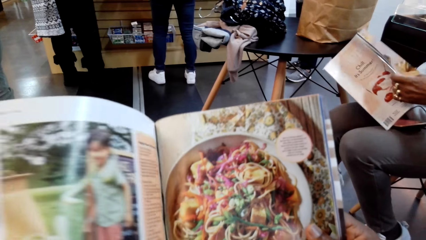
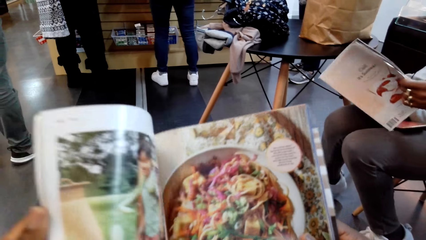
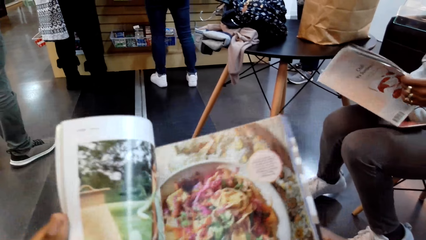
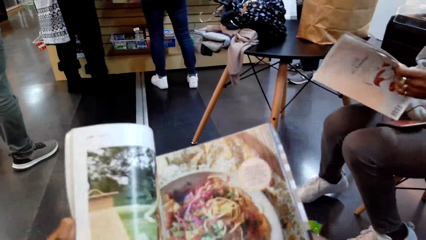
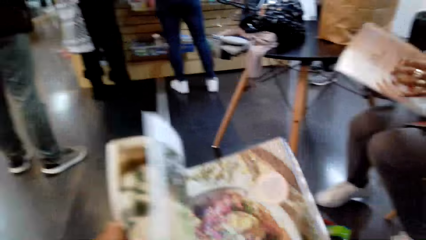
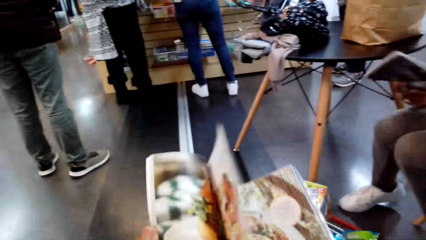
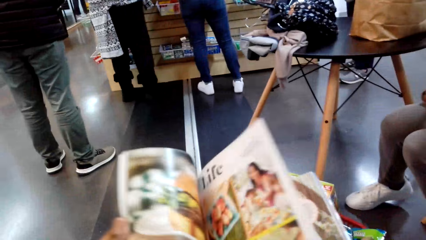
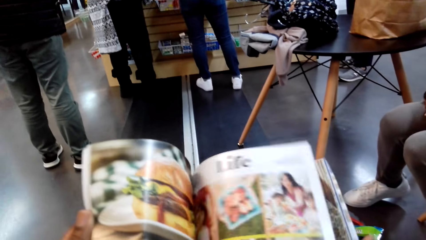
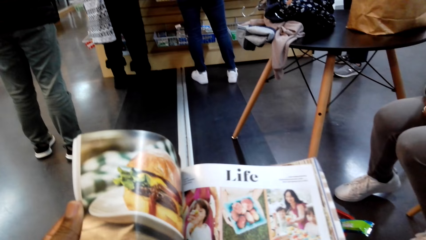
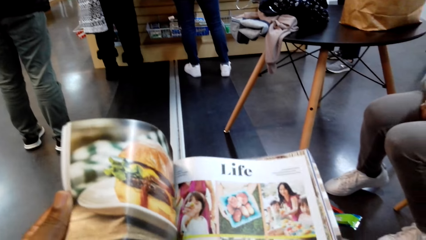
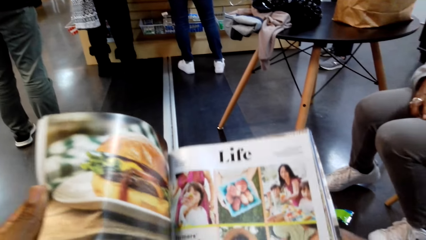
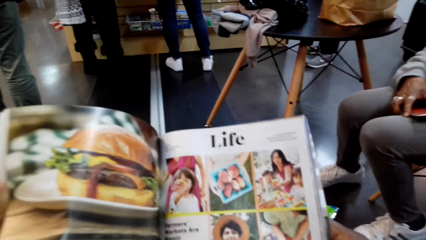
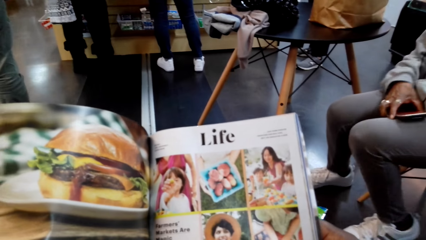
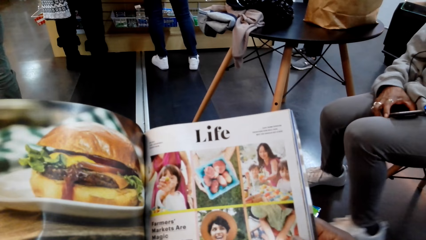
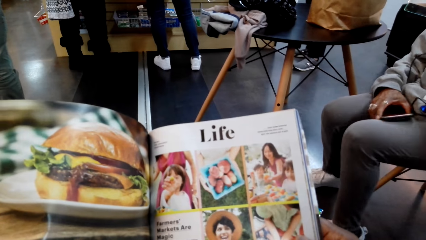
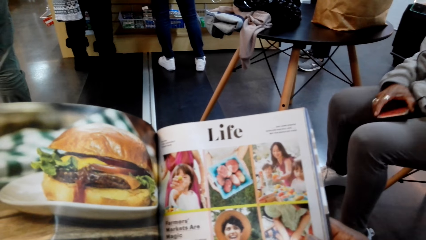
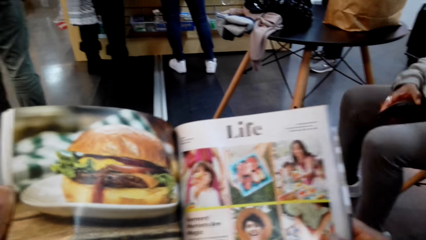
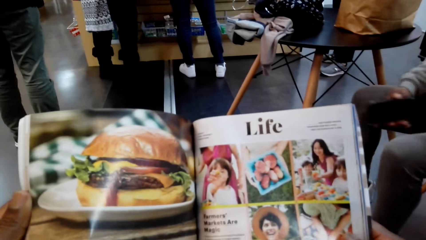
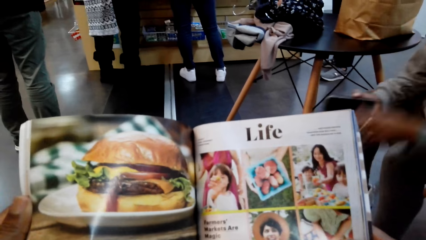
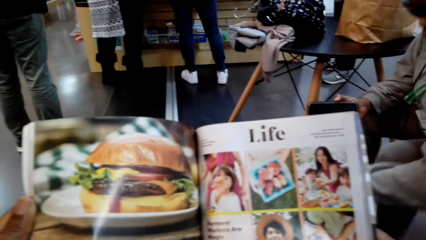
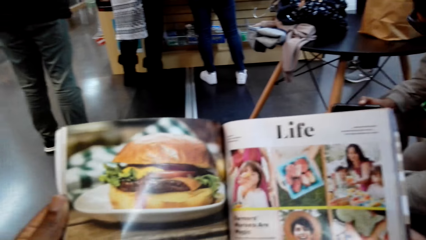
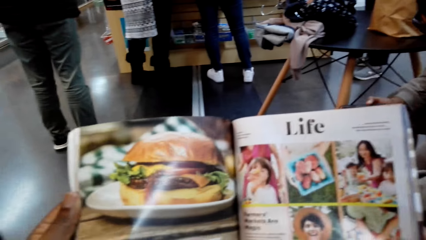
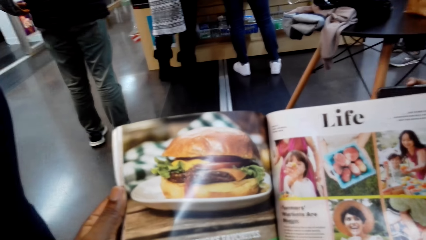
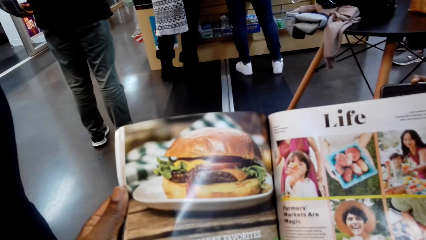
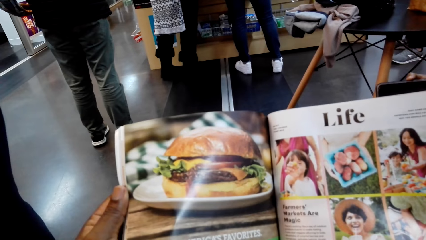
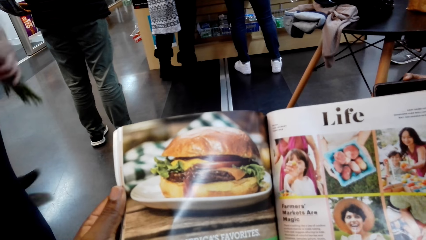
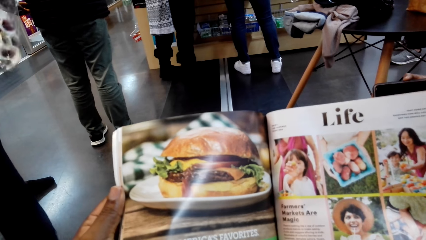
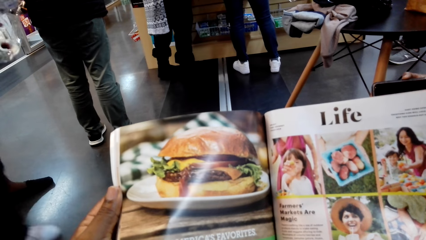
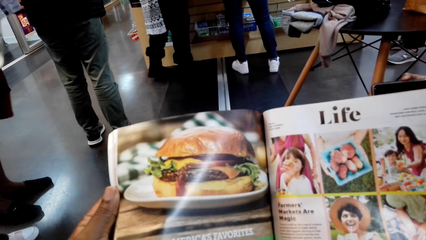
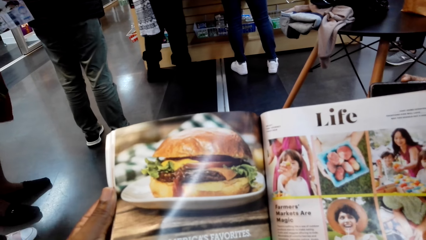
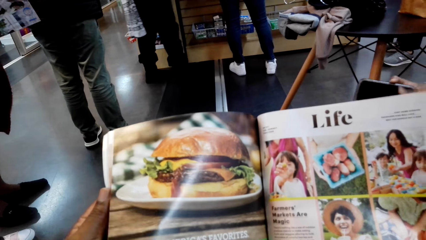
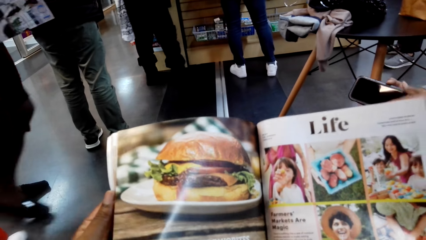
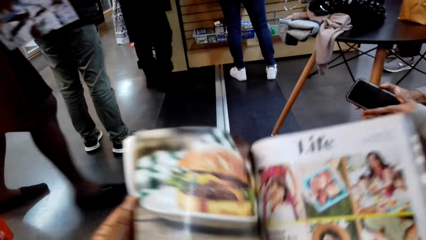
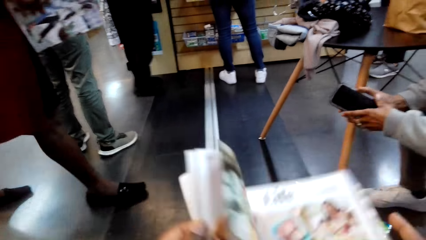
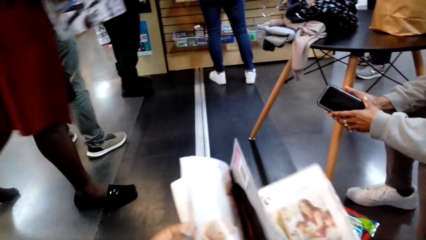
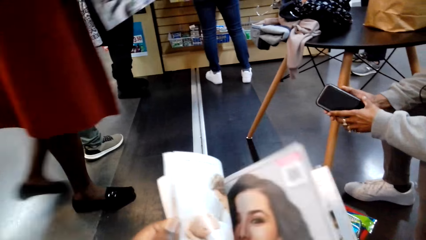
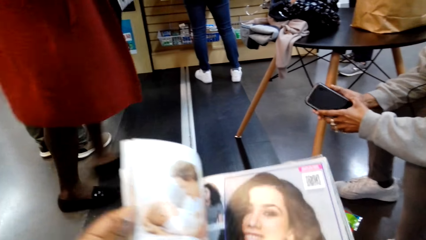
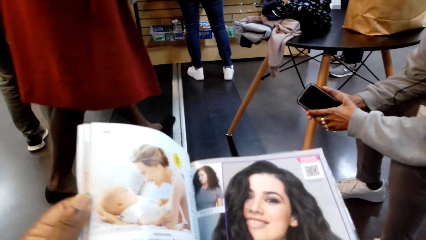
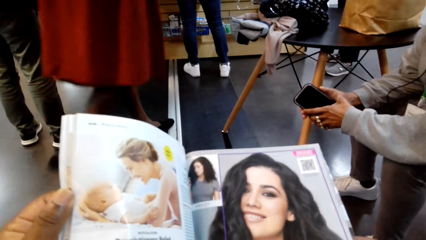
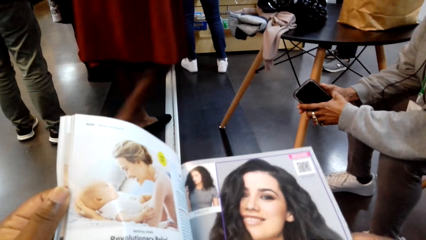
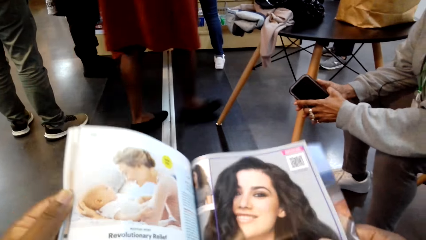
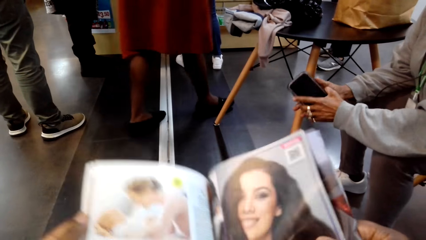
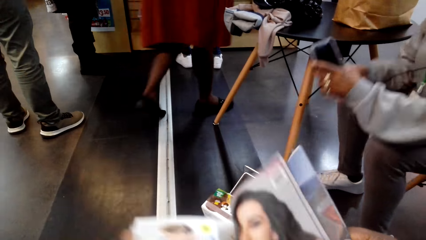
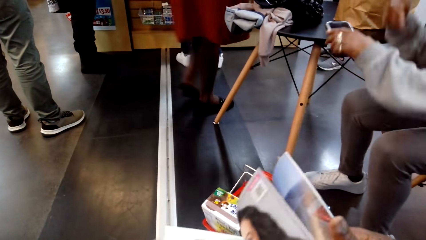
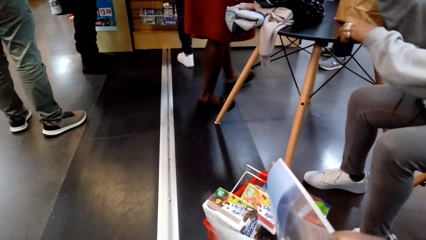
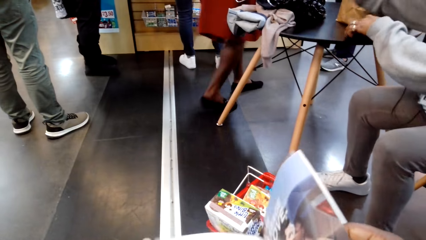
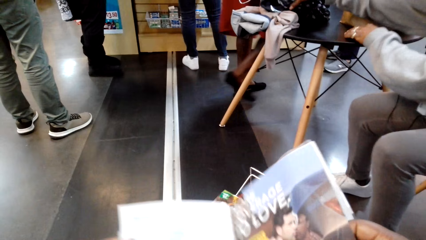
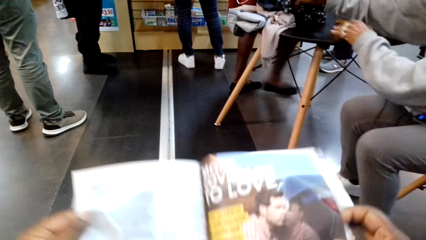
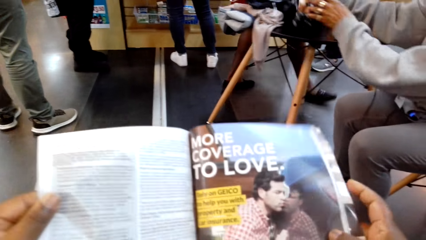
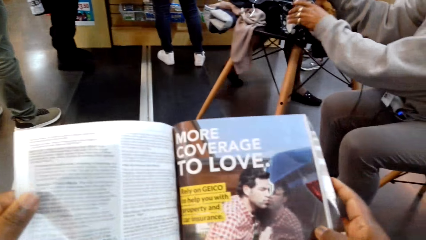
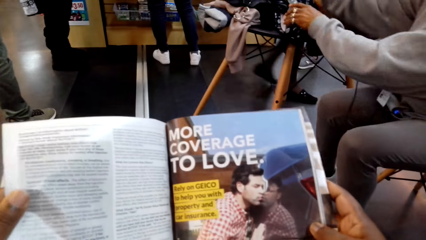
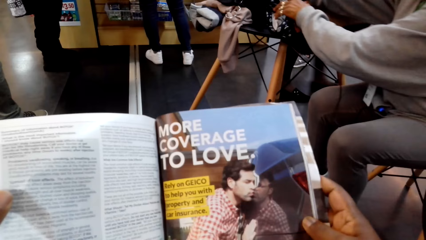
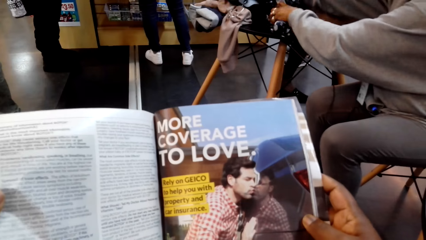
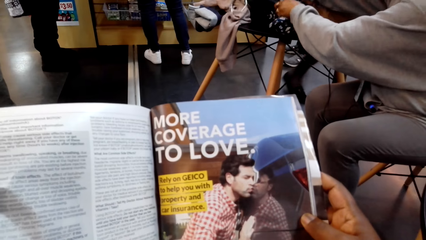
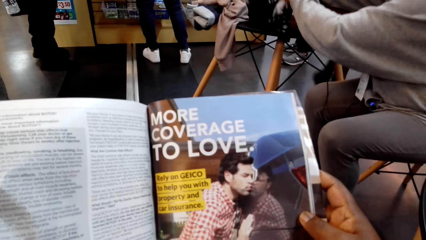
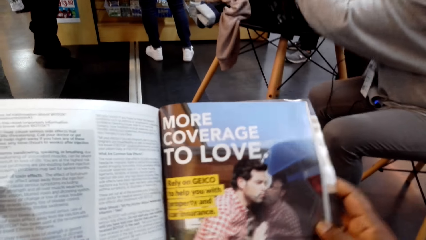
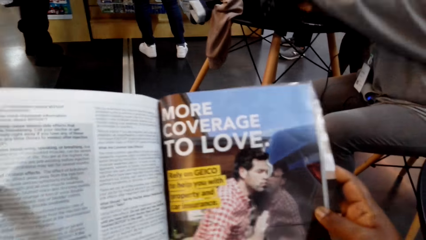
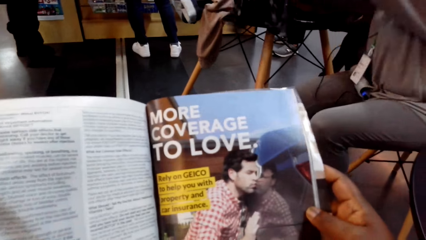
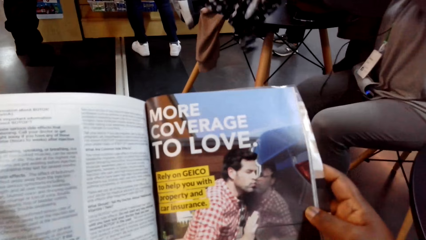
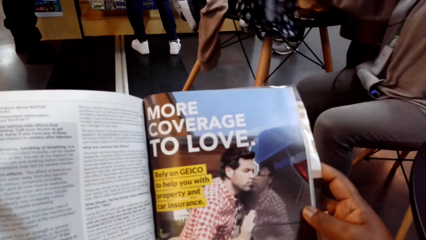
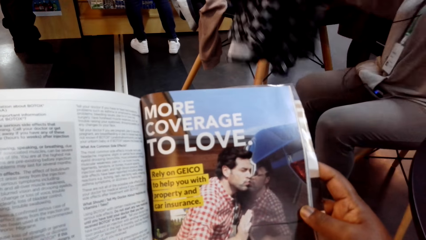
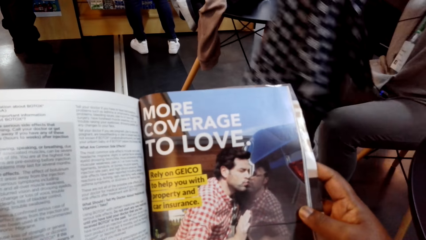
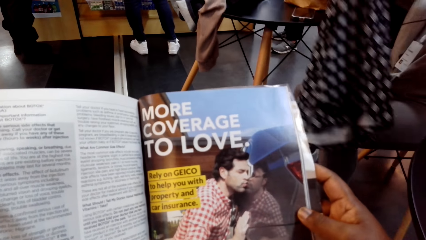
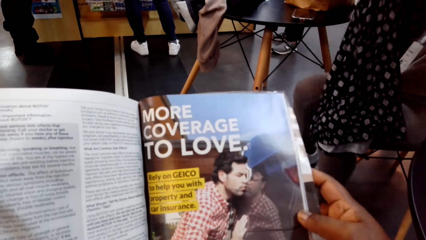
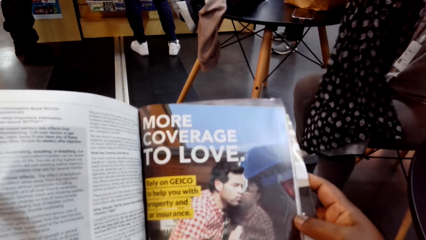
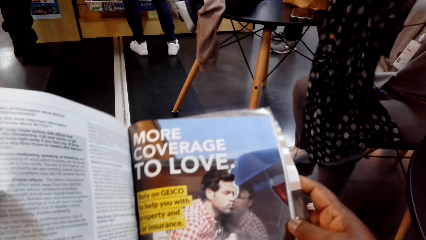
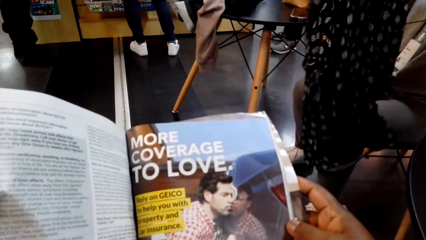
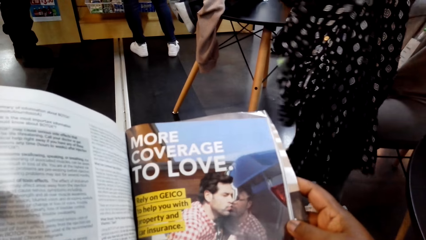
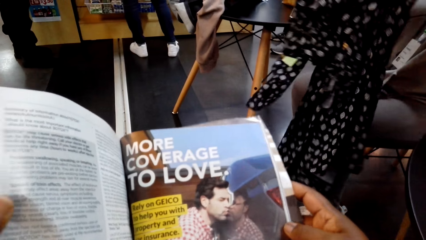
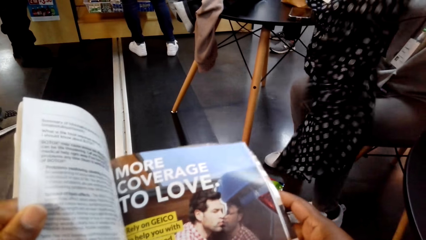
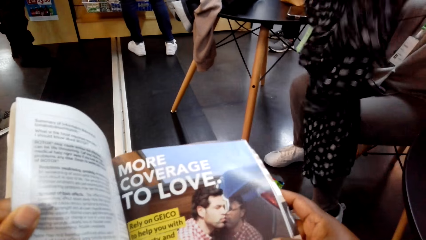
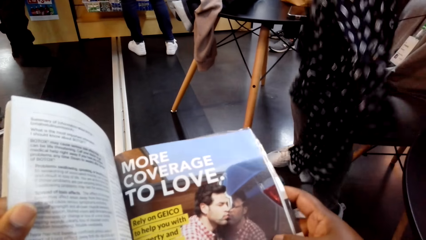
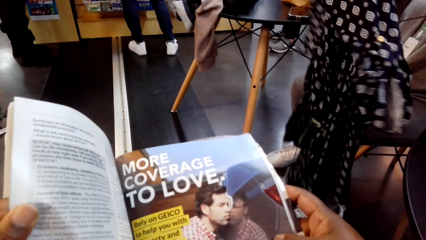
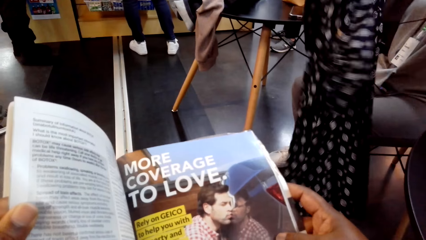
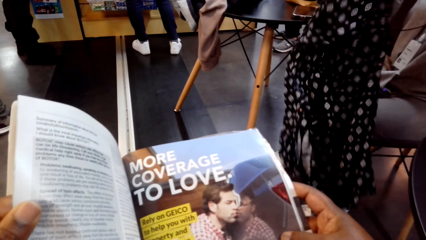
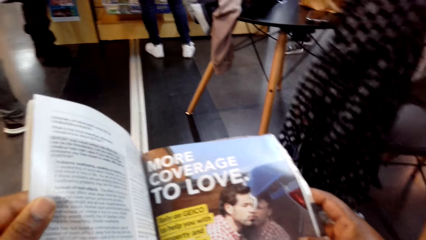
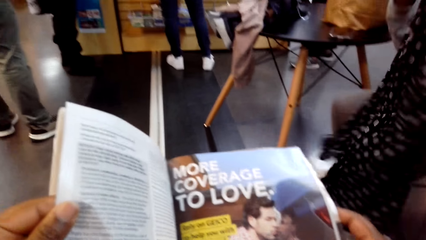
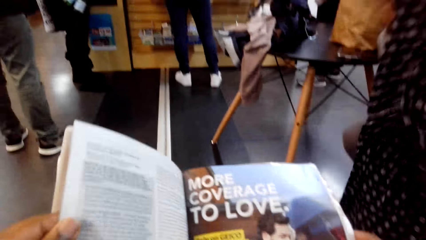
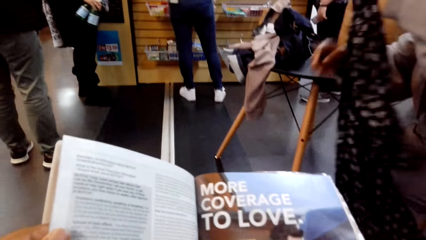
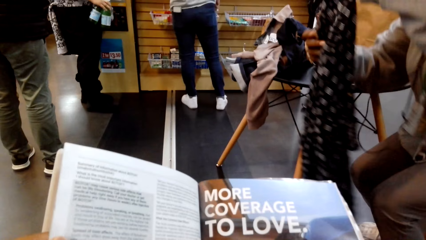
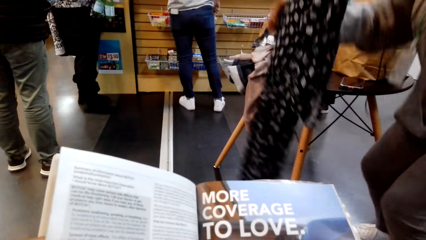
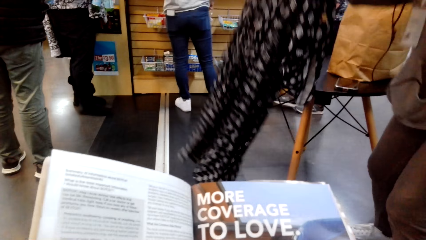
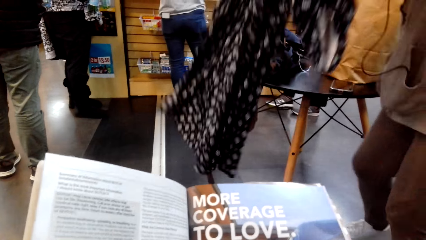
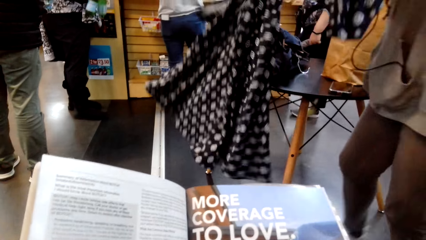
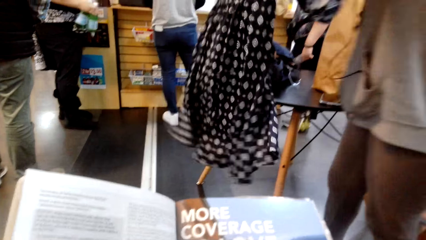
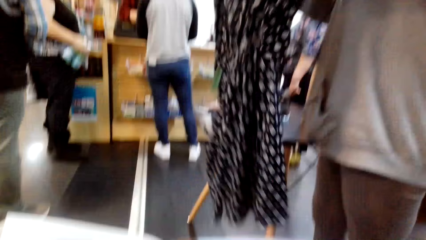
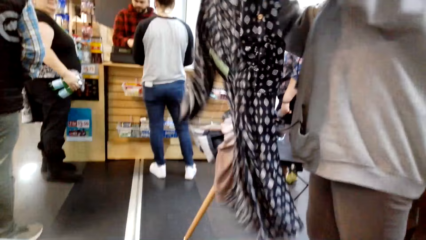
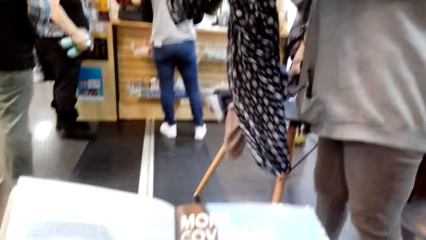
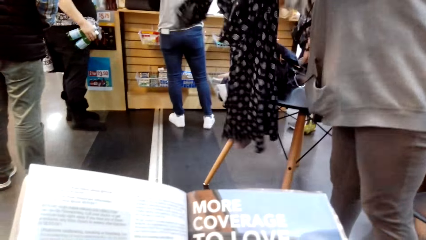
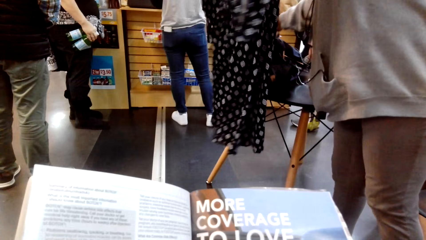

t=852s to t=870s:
The camera wearer turns the pages of the magazine. They read the magazine.
